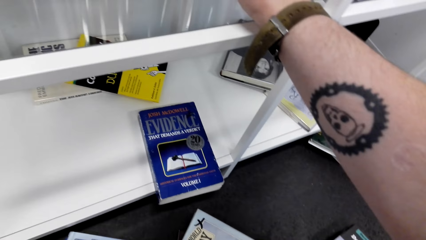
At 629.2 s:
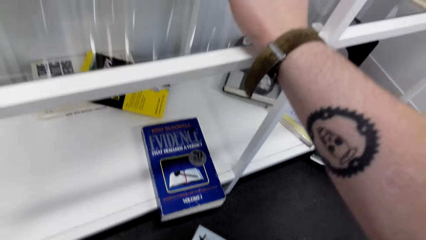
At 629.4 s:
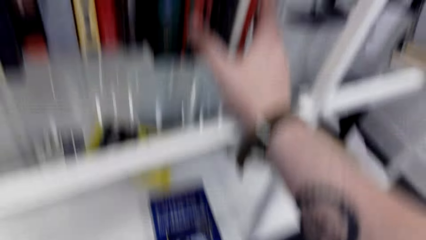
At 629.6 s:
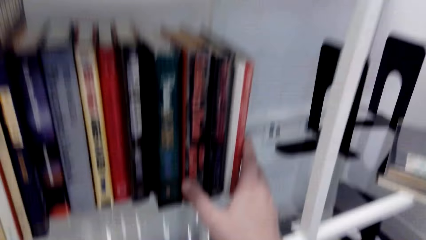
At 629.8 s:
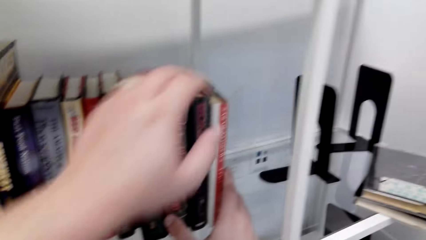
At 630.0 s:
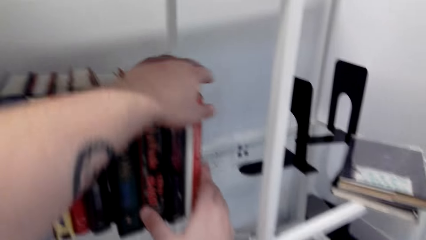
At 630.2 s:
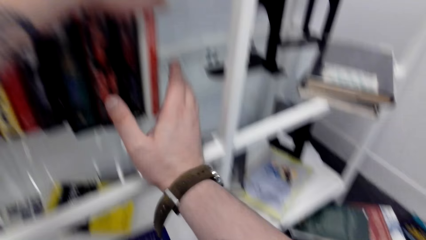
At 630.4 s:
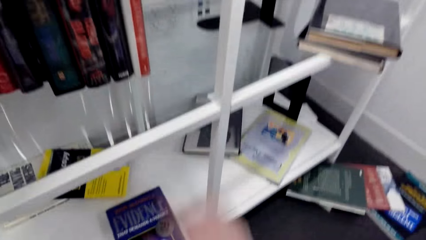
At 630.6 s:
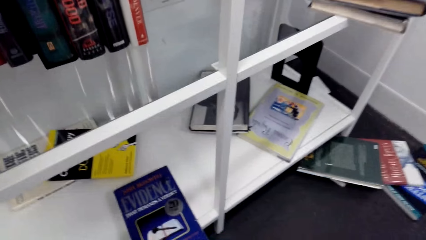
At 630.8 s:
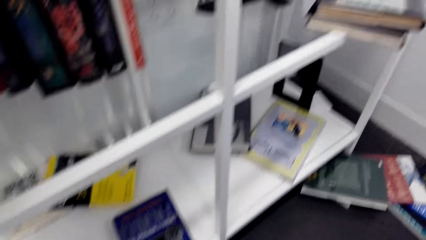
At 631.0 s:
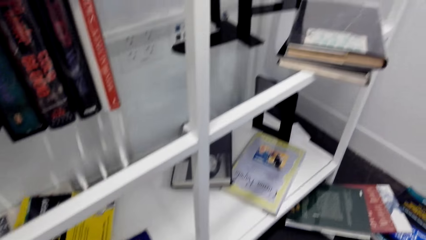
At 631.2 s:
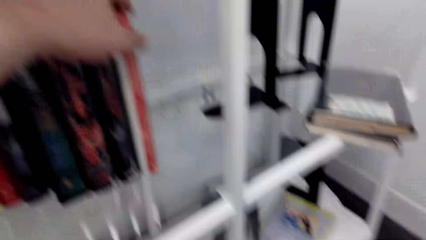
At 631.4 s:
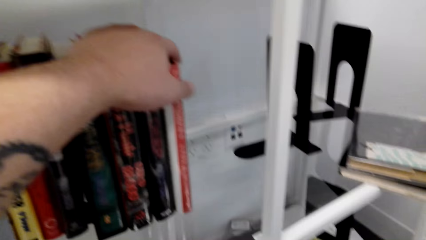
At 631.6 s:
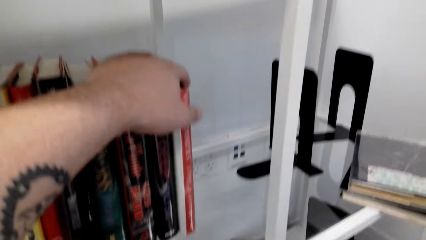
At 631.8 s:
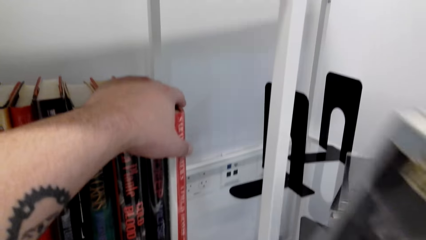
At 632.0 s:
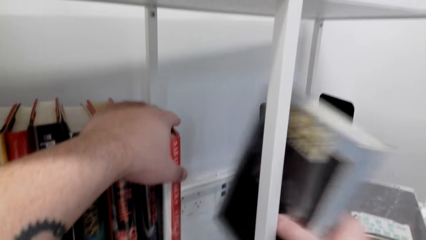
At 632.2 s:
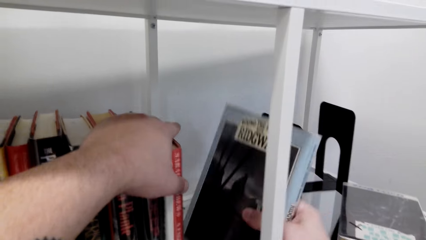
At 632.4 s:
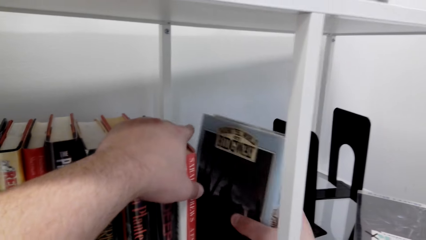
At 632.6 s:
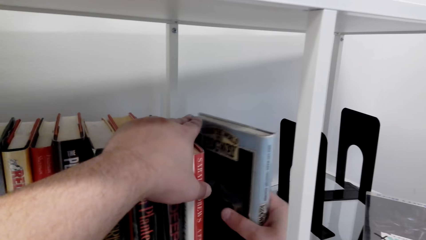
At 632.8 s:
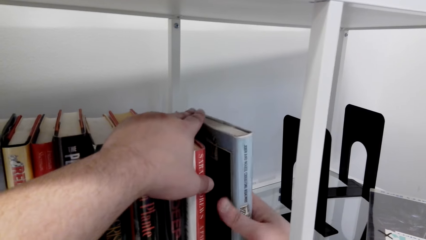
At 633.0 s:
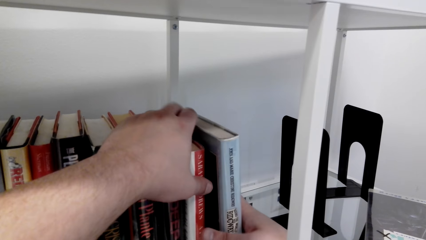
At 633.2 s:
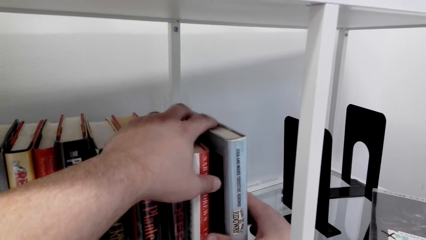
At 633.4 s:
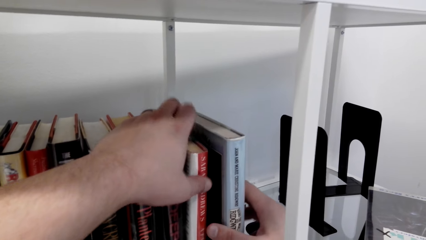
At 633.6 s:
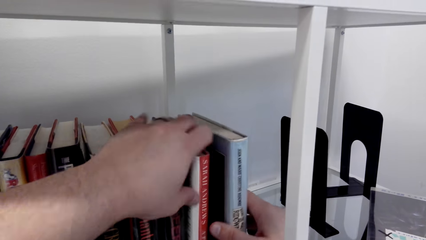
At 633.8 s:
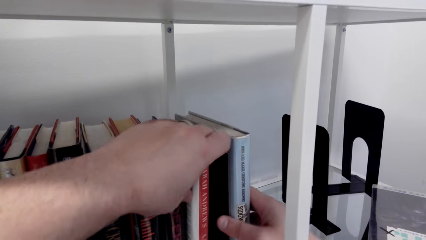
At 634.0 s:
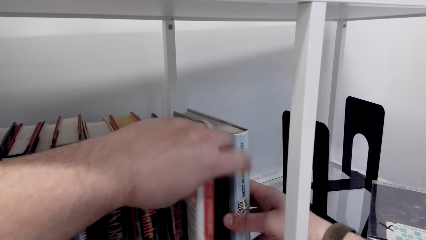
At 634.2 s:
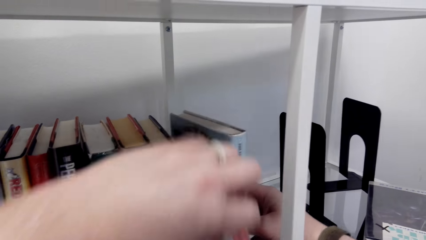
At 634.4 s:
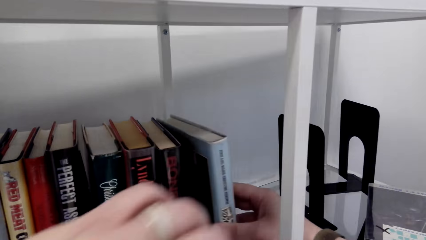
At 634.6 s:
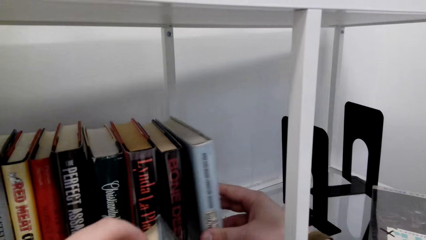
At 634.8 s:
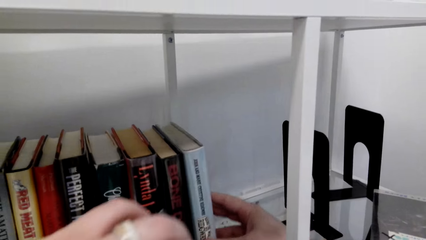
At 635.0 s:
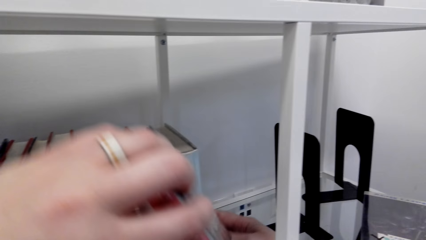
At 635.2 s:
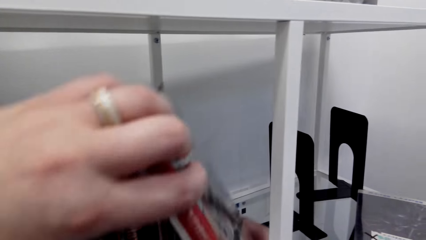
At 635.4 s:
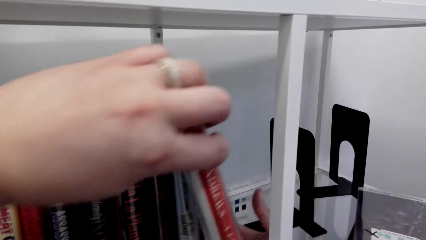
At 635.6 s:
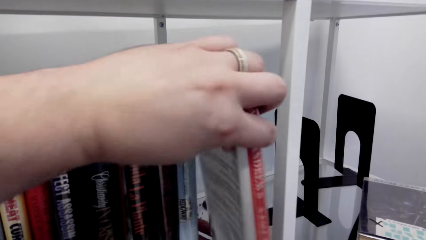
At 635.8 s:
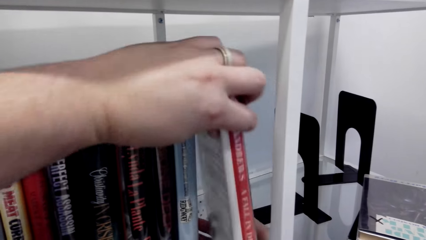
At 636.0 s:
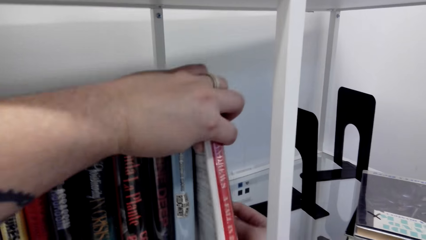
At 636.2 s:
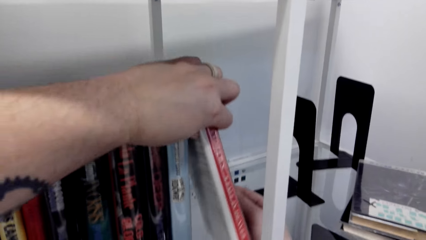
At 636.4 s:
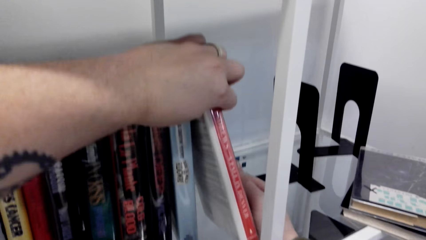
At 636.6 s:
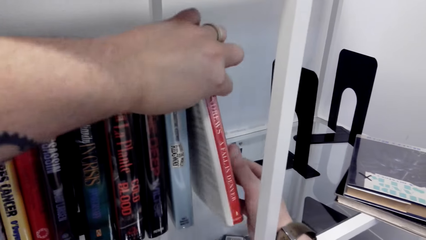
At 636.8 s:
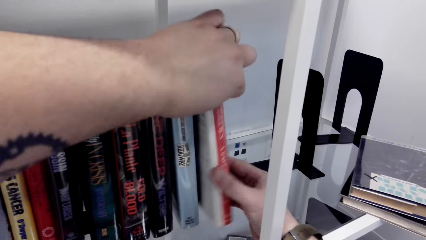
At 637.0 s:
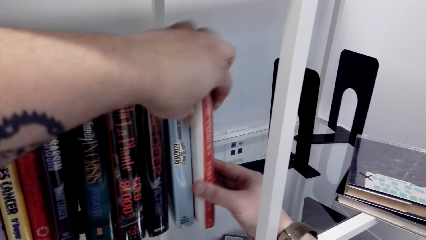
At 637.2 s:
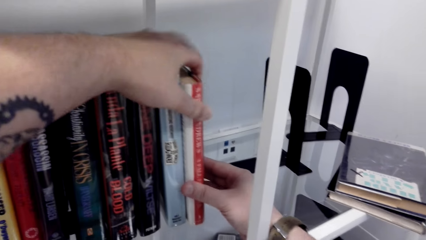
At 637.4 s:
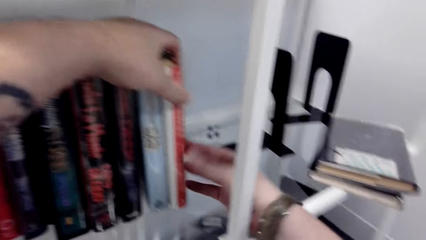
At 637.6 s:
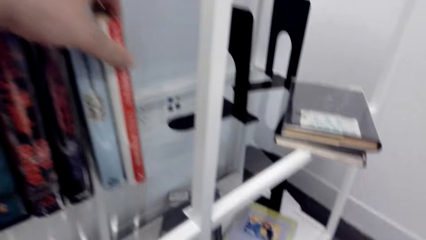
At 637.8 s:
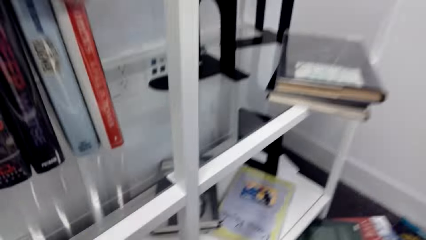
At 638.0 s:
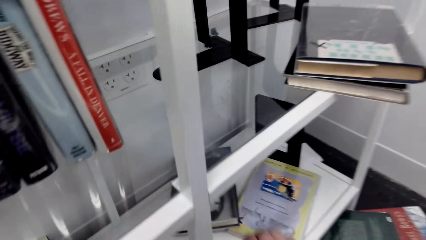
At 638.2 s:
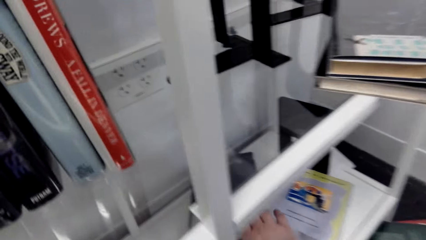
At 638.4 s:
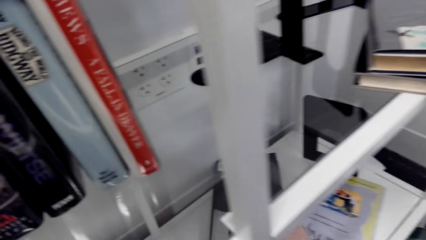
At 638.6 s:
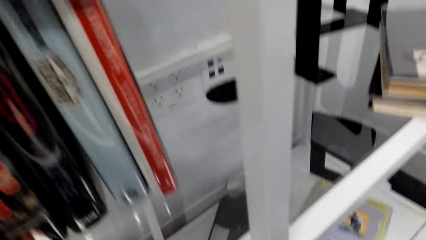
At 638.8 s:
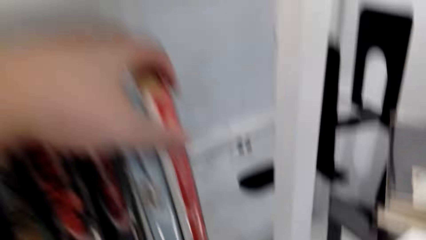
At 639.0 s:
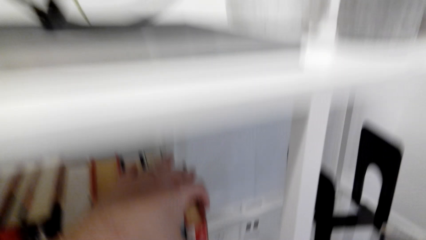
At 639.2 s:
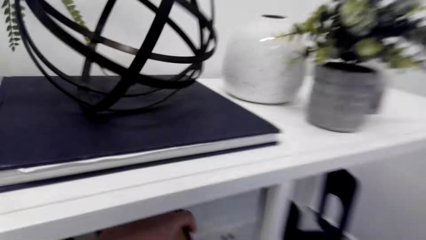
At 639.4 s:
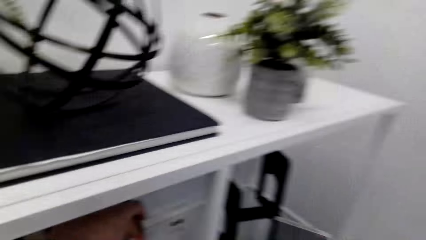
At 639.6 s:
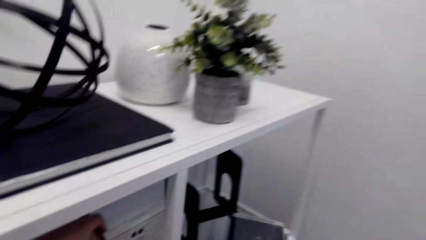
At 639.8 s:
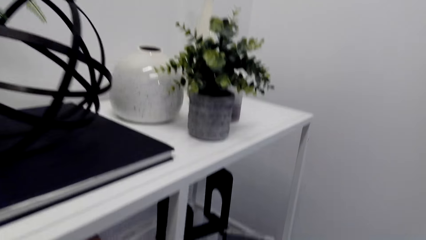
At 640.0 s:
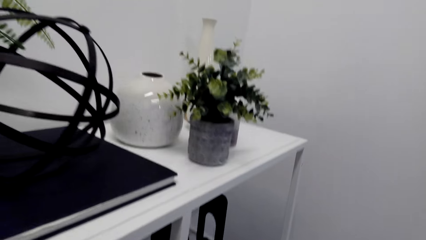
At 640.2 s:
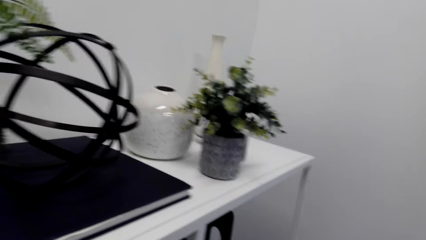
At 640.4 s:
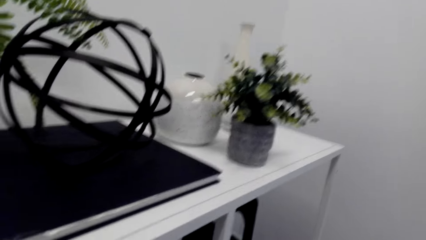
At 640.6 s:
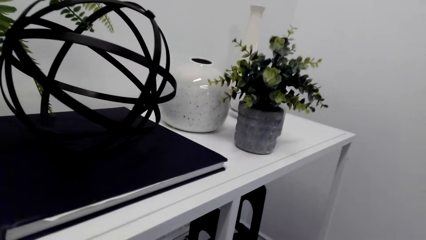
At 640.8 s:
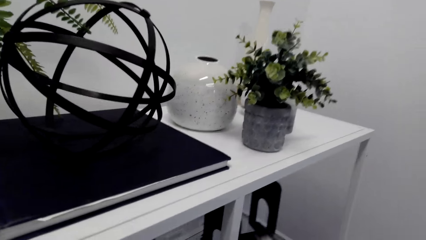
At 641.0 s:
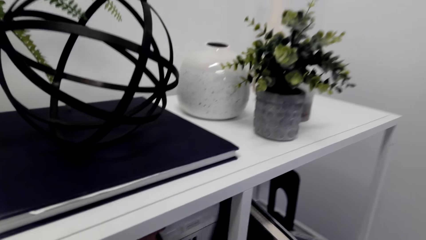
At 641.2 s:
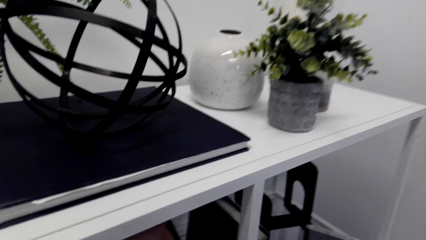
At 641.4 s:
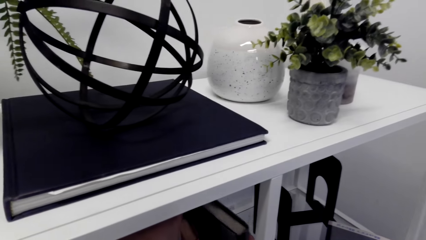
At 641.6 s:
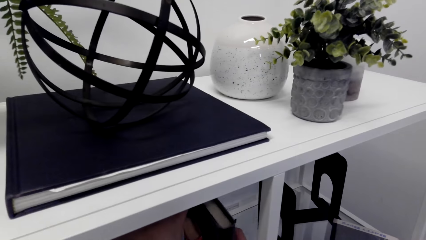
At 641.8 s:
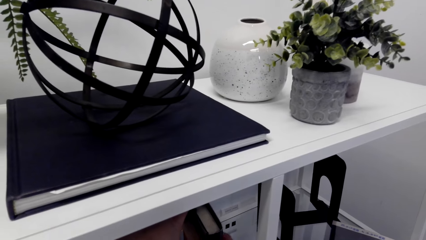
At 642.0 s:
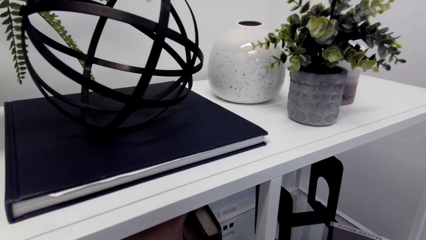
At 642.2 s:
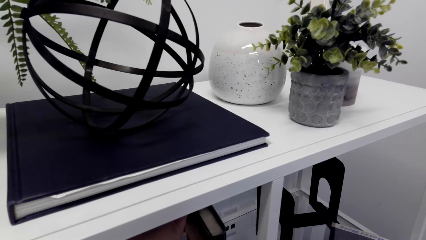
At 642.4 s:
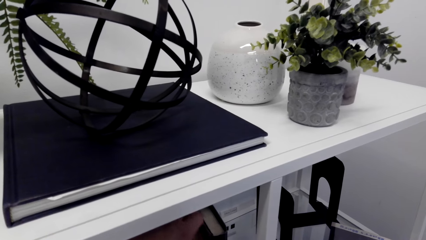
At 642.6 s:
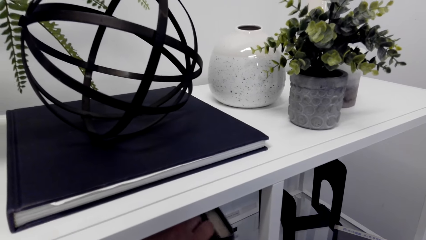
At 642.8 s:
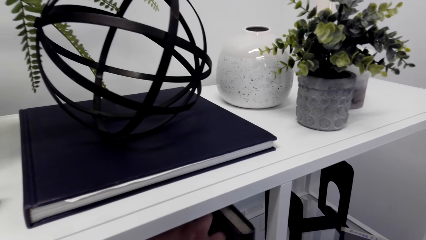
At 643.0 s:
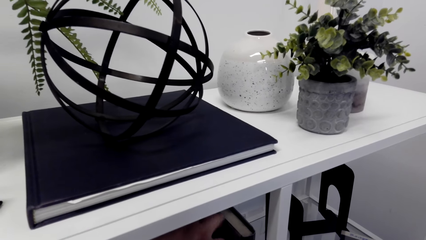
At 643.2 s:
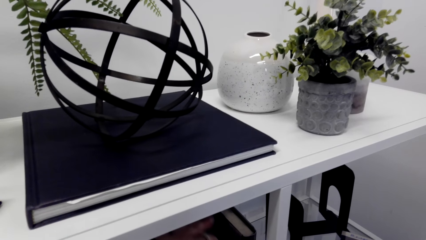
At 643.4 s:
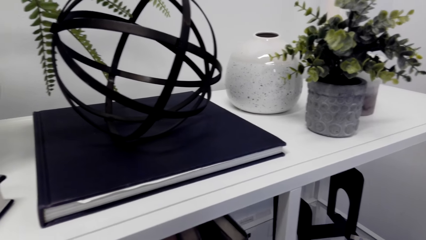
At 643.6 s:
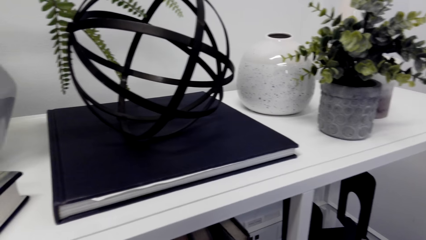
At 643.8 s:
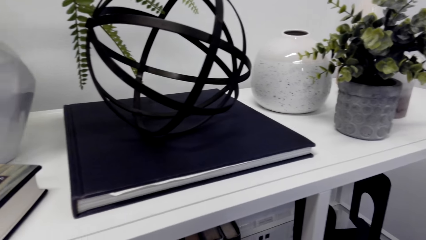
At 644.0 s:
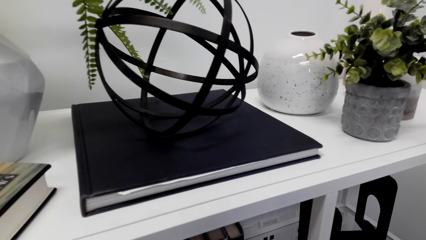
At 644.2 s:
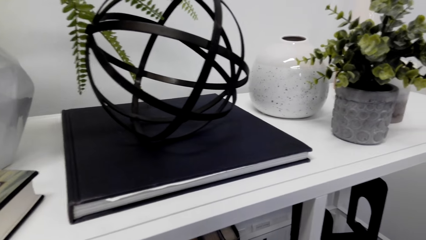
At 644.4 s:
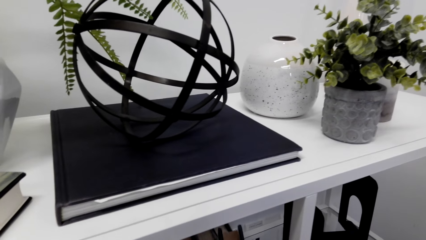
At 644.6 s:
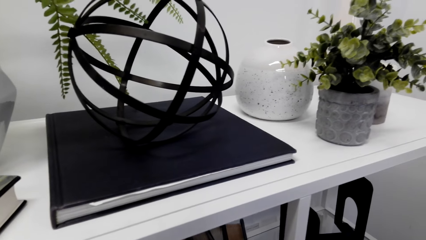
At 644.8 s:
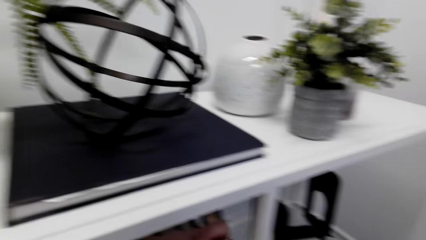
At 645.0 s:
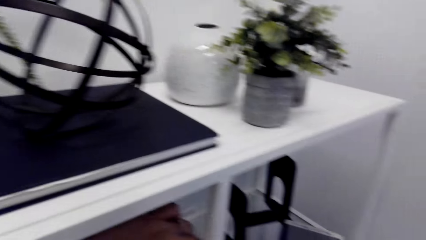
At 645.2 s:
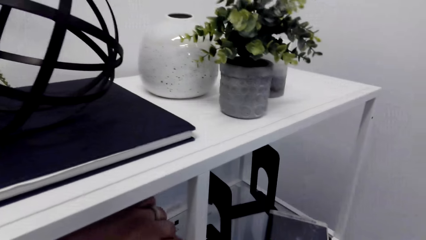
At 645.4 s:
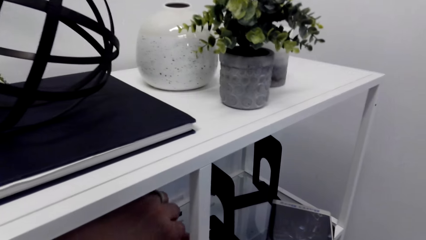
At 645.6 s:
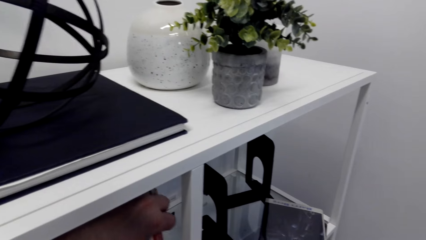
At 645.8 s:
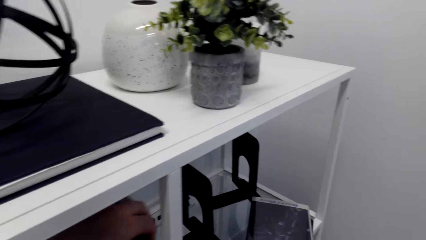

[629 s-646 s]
The camera wearer holds the books. They put the book on the shelf. They remove the book from the shelf. They place the book on the shelf. They pick a book from the shelf. They place the book on the shelf.
